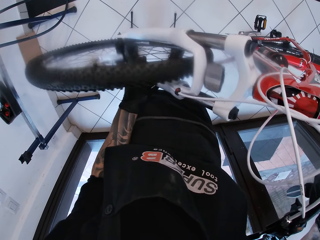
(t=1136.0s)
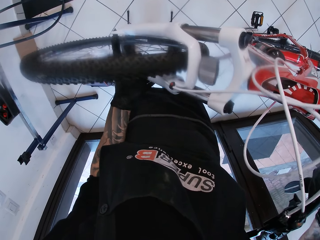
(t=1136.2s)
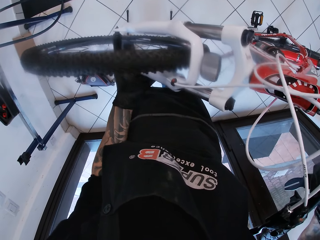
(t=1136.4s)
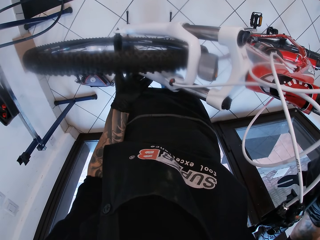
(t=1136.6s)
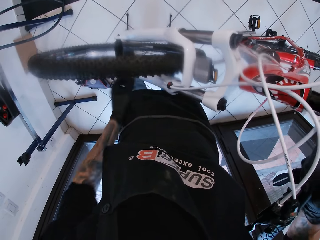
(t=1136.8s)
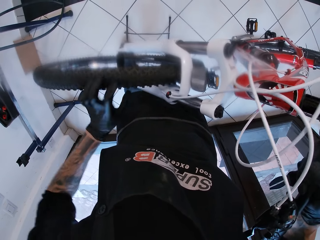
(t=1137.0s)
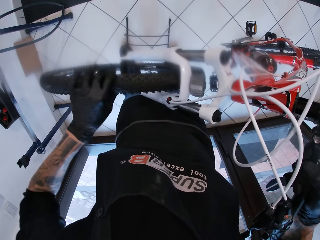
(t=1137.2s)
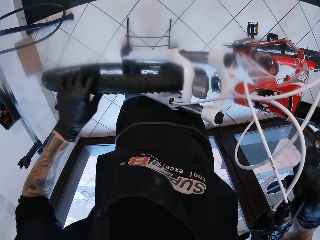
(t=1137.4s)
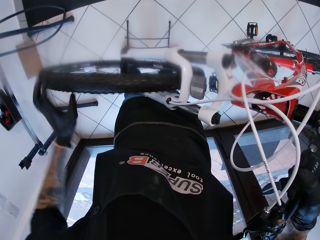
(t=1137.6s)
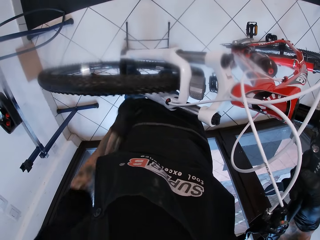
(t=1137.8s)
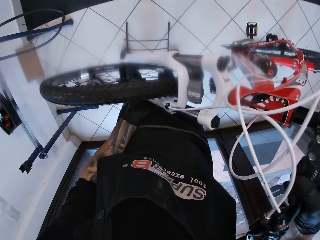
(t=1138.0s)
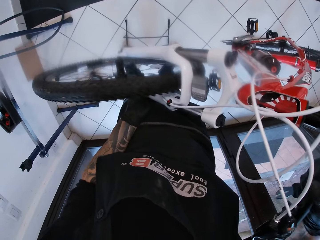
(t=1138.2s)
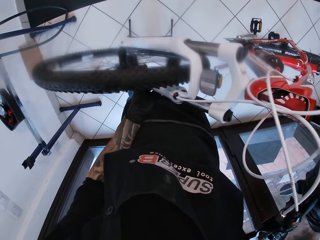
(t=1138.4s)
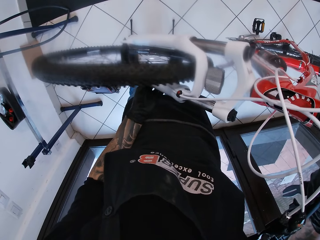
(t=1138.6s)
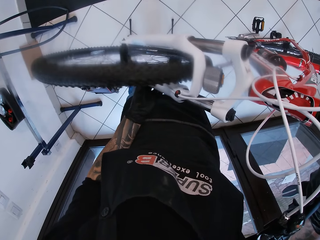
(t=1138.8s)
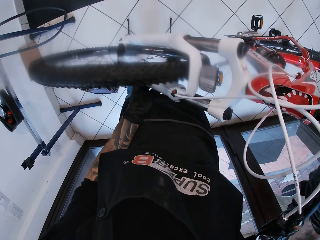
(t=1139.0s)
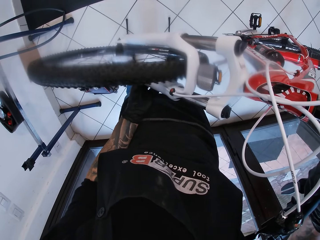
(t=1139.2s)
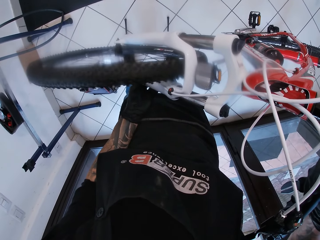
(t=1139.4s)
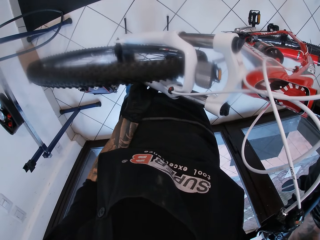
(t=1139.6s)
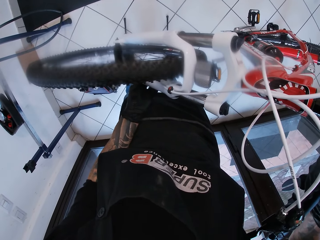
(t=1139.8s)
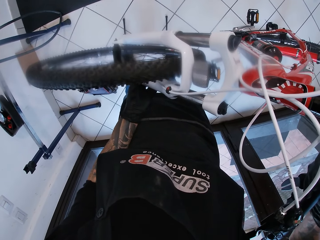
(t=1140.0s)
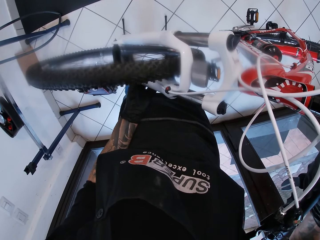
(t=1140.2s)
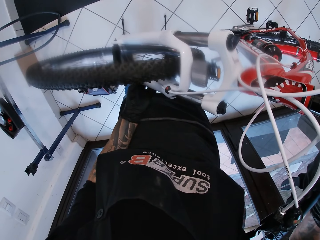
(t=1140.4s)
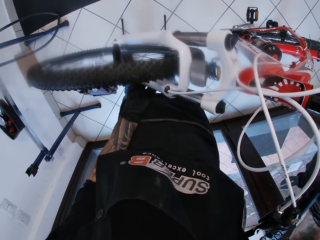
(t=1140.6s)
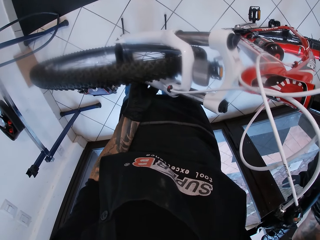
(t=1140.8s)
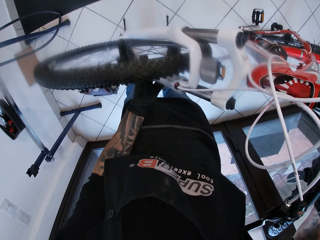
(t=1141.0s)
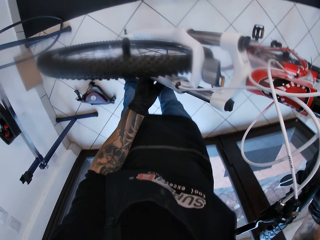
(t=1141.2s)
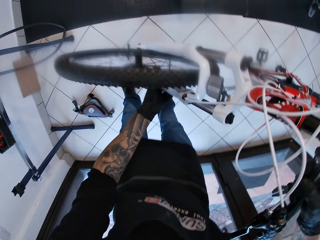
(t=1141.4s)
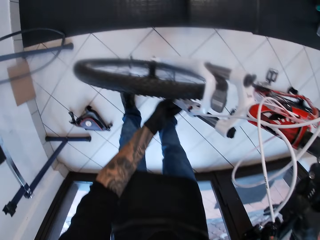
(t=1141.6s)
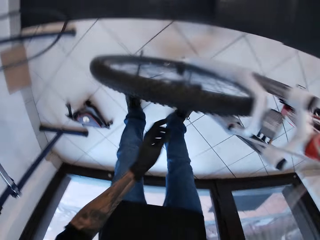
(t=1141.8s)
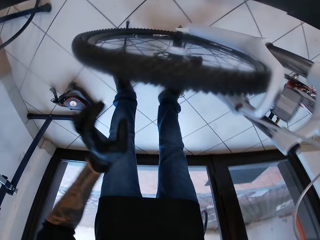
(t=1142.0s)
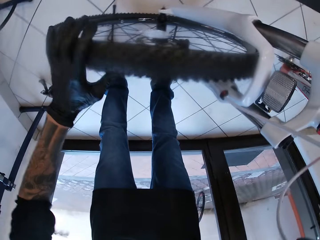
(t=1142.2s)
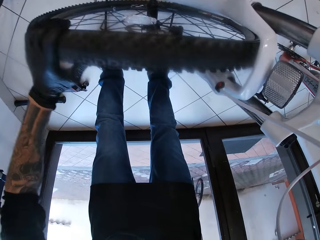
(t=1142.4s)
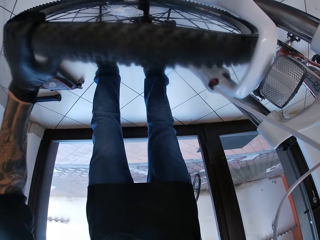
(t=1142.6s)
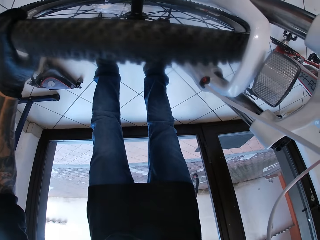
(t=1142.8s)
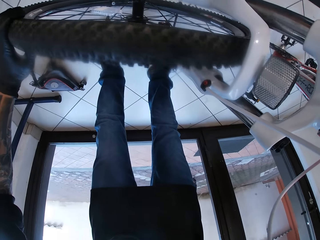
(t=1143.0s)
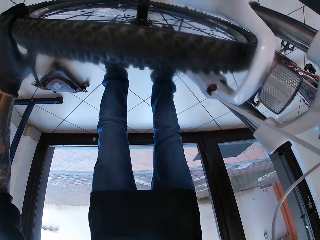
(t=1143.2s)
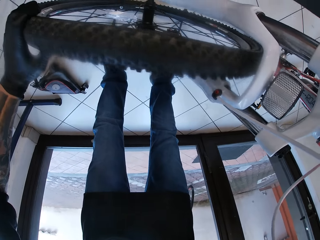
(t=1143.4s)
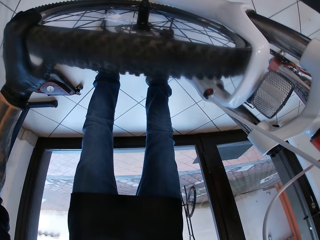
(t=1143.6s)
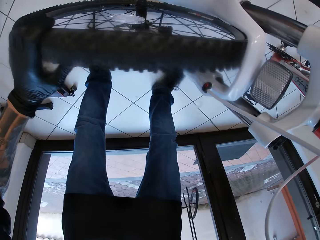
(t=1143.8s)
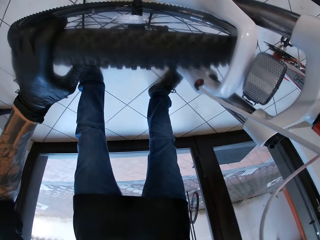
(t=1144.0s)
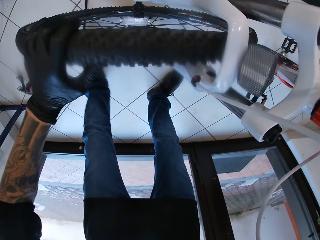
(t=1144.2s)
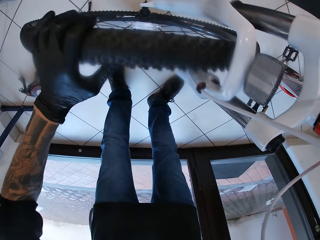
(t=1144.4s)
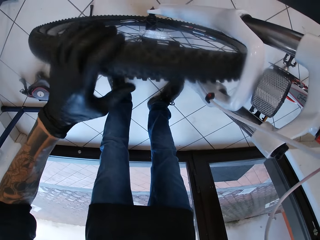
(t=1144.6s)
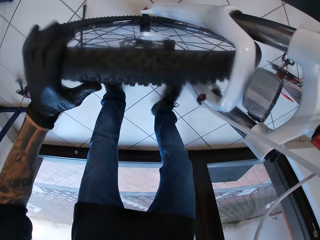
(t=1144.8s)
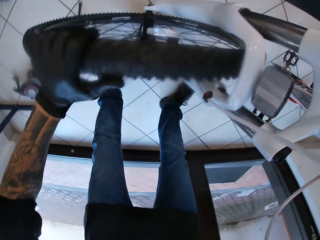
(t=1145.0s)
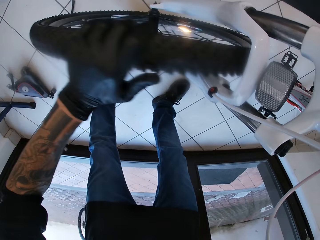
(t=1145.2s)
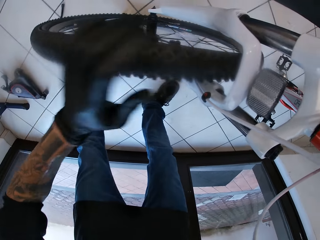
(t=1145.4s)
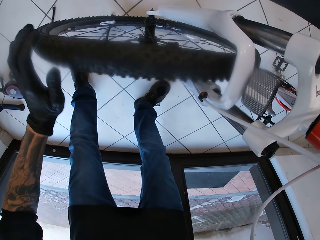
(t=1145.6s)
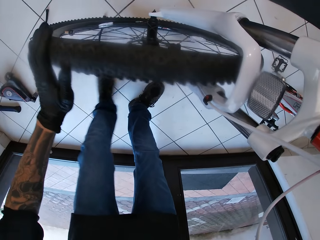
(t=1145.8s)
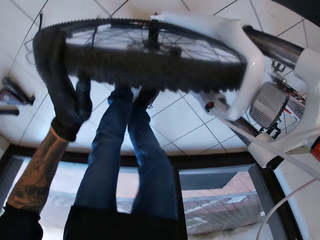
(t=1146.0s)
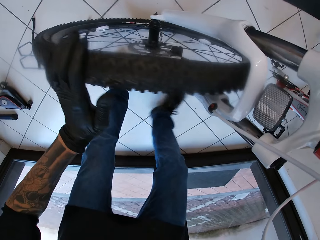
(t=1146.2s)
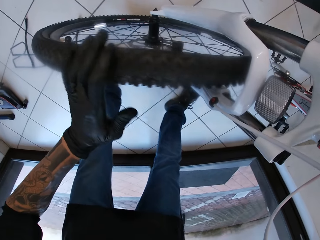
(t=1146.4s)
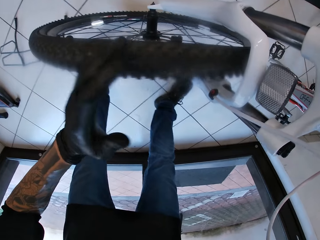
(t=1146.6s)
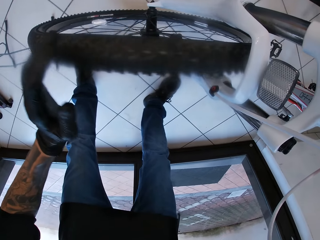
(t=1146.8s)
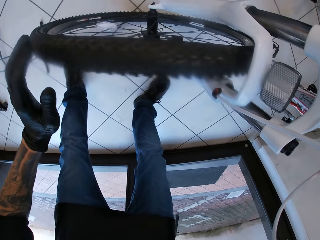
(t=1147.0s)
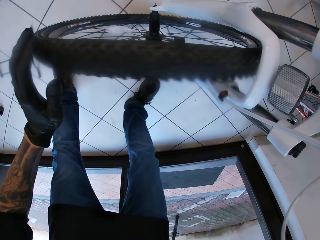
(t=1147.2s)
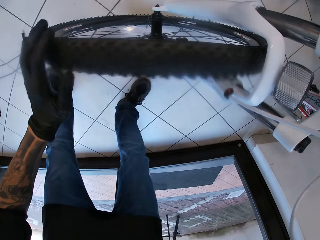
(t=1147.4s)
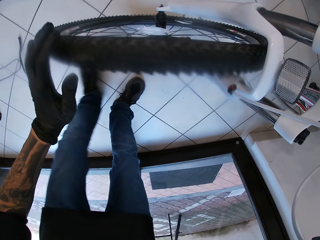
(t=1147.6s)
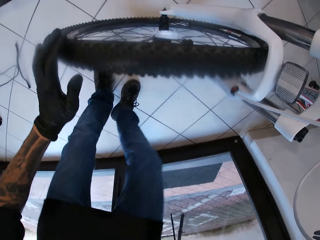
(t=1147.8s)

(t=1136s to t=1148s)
The camera wearer turns the bicycle wheel with his left hand. He drops the bicycle in his right hand on the ground. He turns the bicycle wheel with his left hand. He checks the bike.

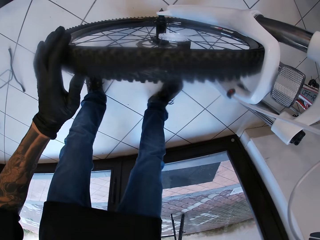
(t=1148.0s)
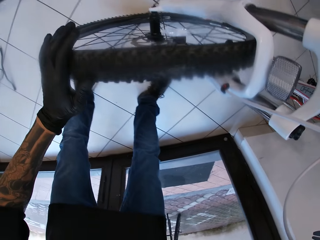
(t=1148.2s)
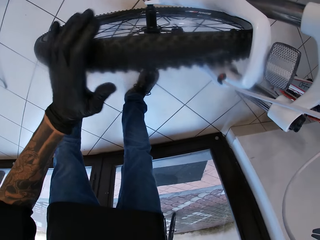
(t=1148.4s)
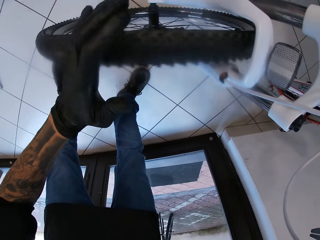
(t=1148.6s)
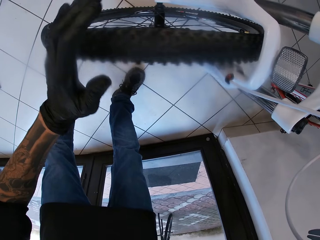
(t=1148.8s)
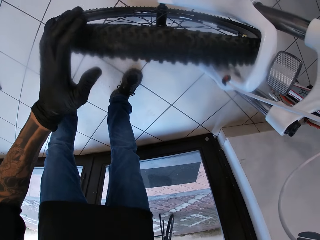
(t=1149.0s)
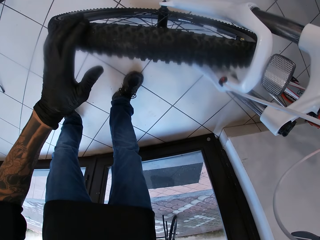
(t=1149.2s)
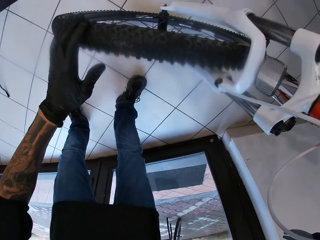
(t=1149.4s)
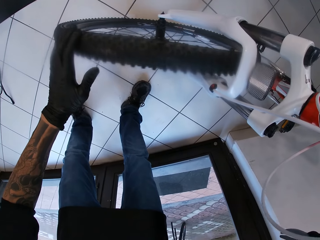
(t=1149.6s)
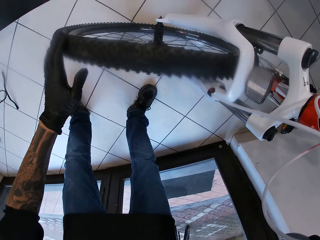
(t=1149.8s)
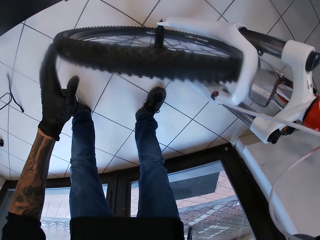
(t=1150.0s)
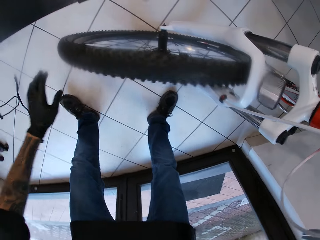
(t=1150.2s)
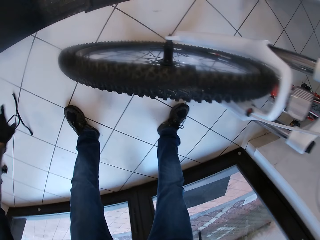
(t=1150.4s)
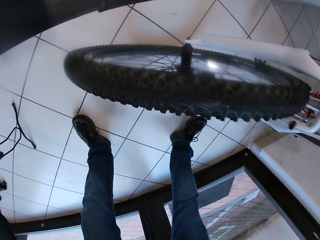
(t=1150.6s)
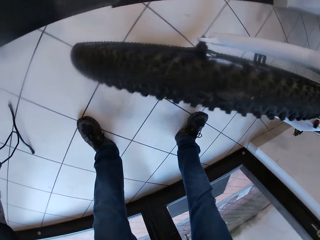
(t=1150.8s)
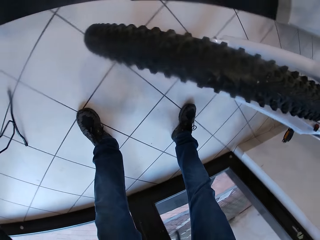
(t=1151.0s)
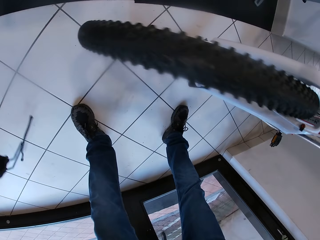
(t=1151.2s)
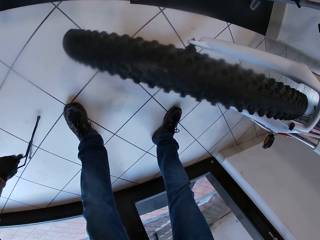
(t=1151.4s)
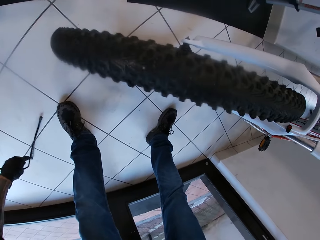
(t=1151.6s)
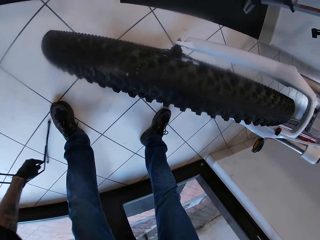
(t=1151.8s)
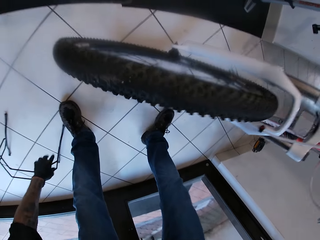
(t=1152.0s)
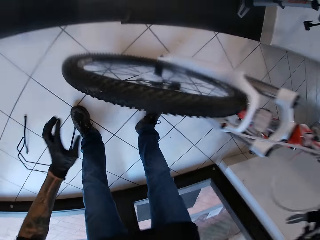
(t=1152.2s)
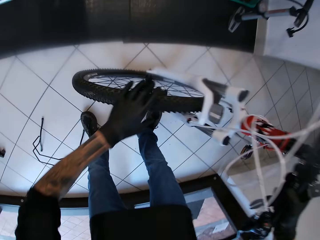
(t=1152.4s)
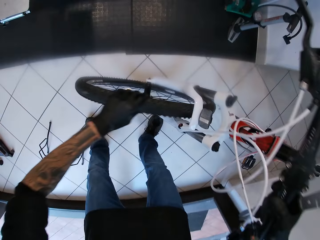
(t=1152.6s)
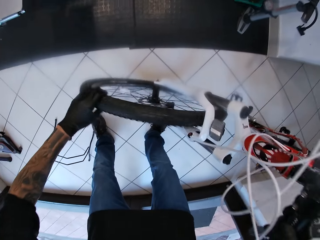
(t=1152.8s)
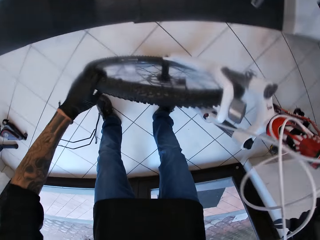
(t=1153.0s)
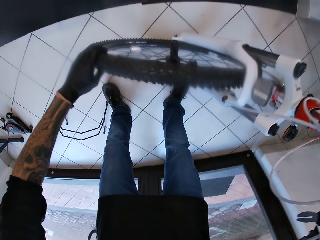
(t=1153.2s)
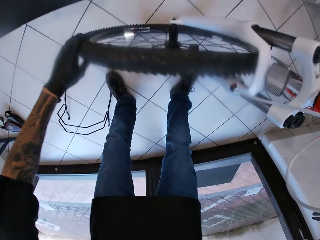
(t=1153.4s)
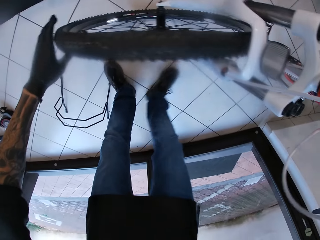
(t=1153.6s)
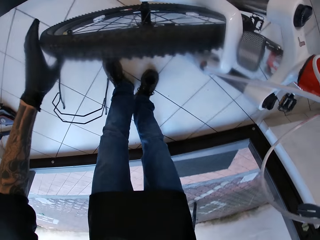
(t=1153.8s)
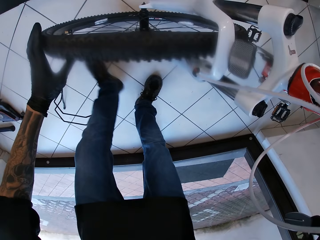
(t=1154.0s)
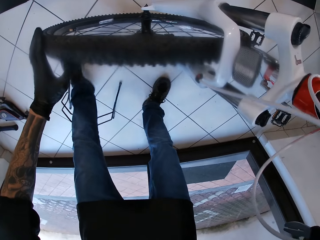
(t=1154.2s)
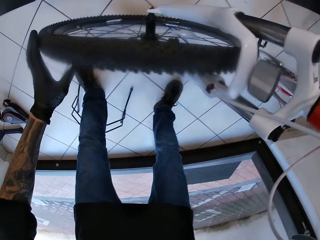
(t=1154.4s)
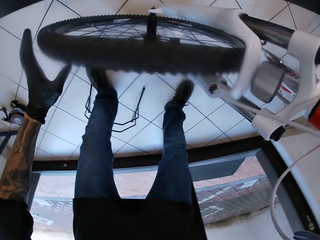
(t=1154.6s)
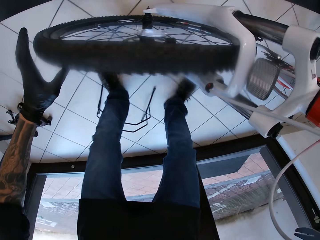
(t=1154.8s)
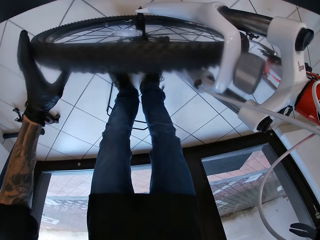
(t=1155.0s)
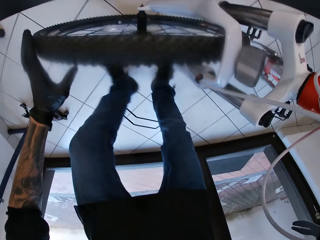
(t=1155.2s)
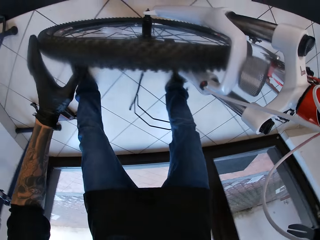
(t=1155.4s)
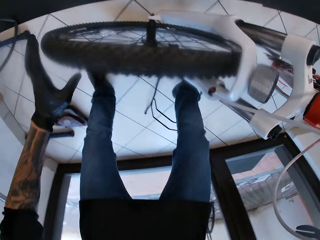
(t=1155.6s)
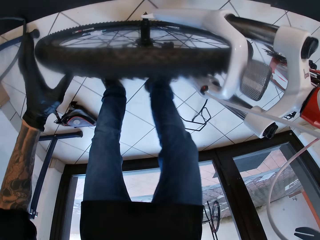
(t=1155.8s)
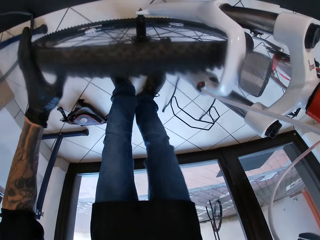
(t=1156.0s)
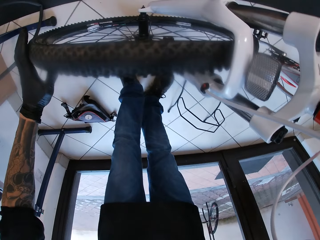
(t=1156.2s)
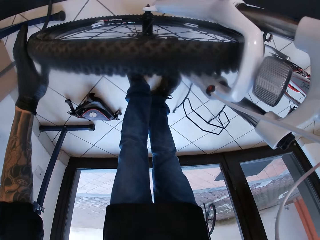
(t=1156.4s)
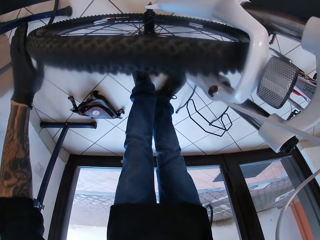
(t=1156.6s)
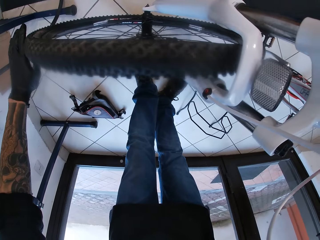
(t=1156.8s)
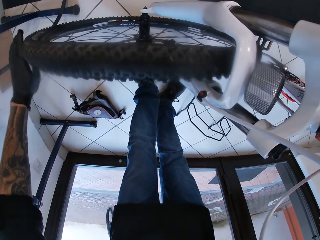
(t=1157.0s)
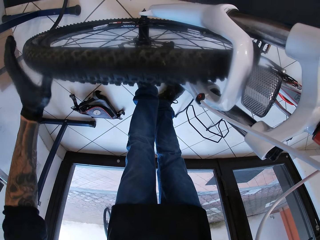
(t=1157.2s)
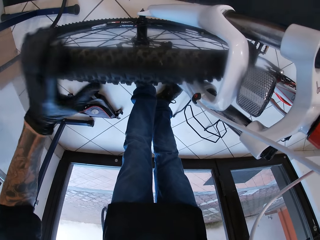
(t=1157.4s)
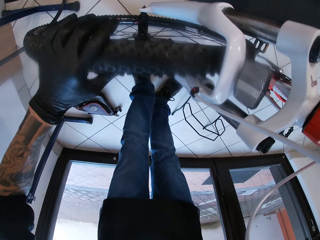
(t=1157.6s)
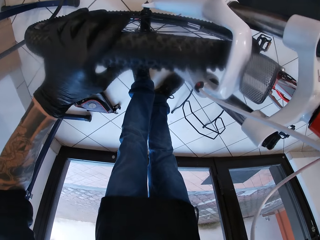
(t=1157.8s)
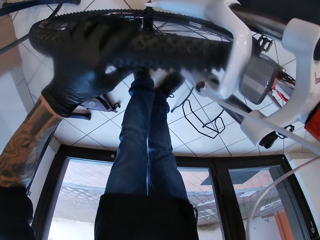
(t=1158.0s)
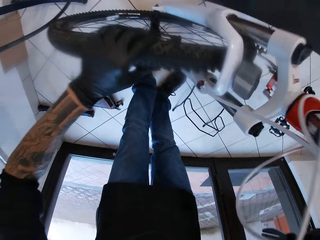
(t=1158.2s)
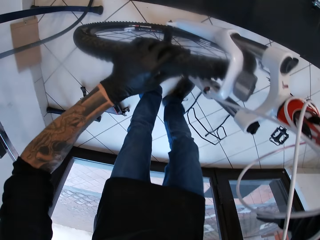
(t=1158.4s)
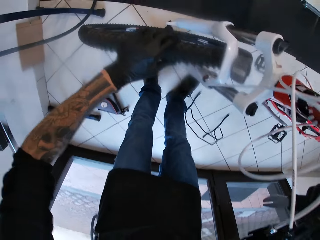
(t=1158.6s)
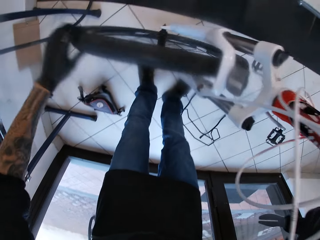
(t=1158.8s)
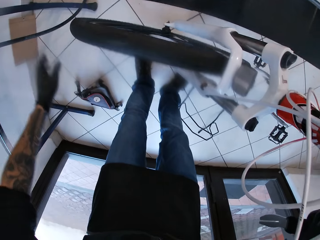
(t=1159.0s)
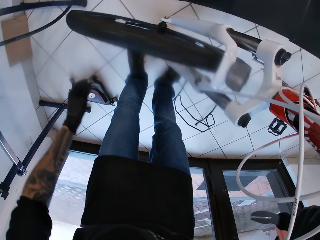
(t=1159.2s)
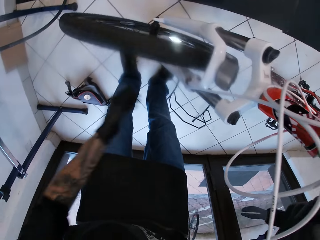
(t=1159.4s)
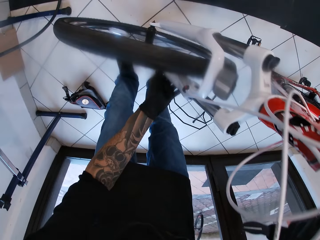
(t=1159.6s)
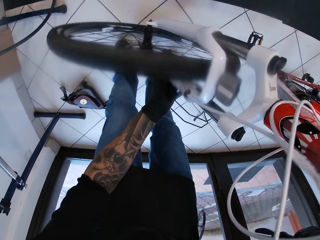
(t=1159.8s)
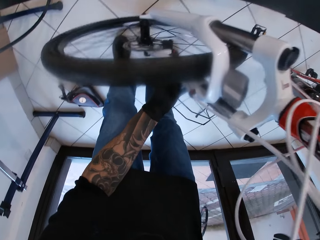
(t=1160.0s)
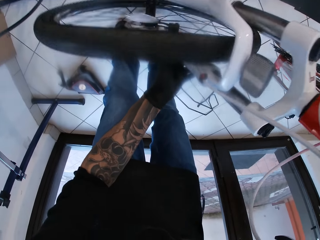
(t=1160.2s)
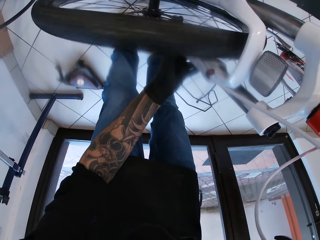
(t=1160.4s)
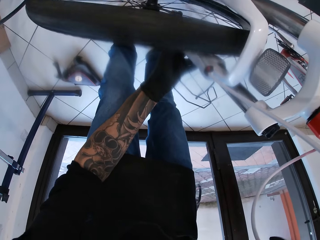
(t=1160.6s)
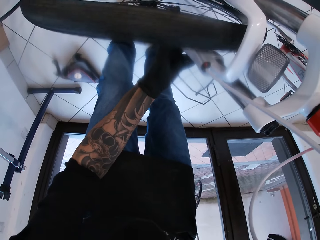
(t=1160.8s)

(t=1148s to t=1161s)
The camera wearer moves a bicycle stand or wire on the ground with his left hand. He turns the bicycle wheel with his left hand. He checks the bike. He rotates the bicycle wheel.
